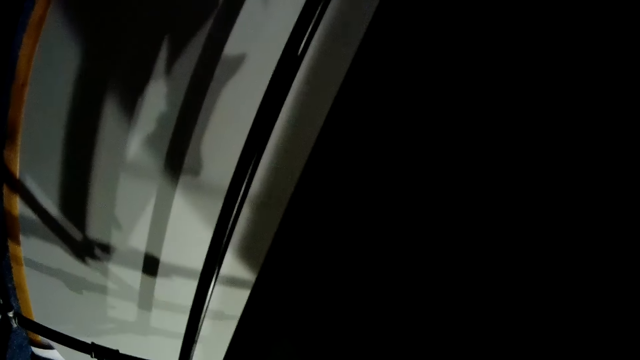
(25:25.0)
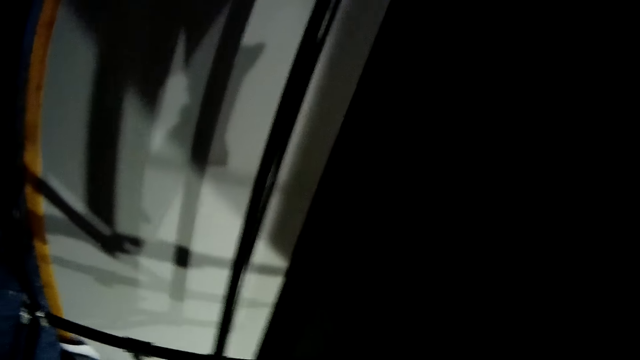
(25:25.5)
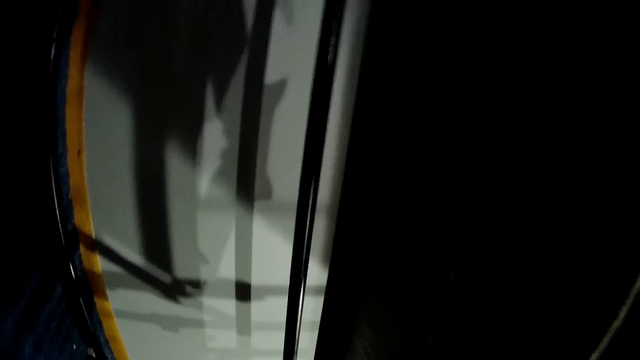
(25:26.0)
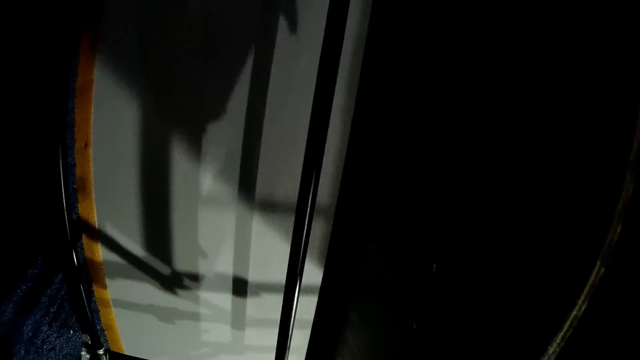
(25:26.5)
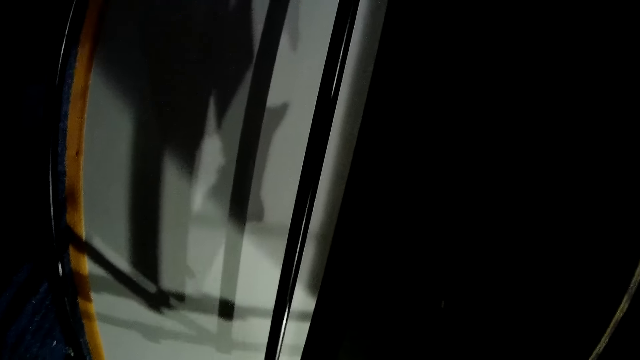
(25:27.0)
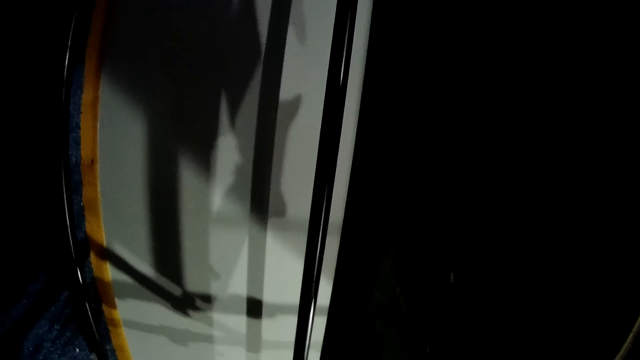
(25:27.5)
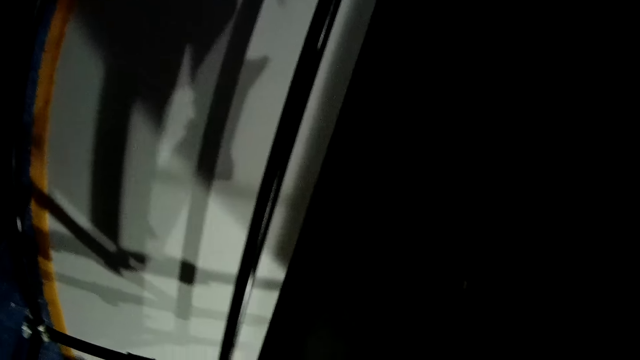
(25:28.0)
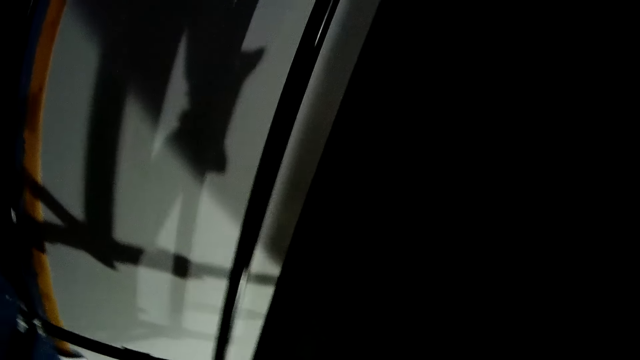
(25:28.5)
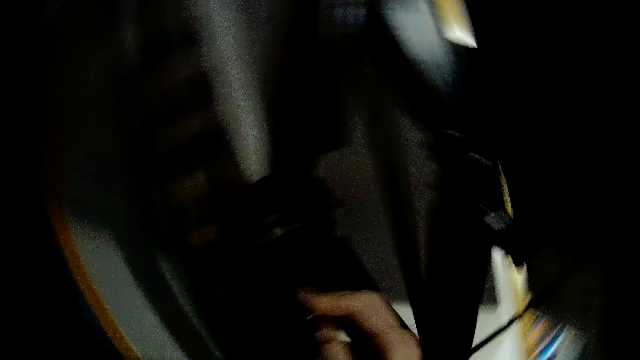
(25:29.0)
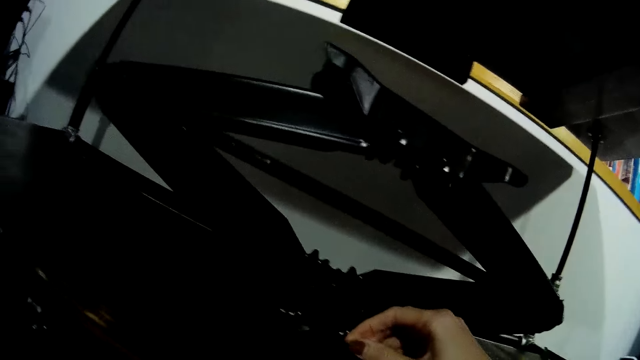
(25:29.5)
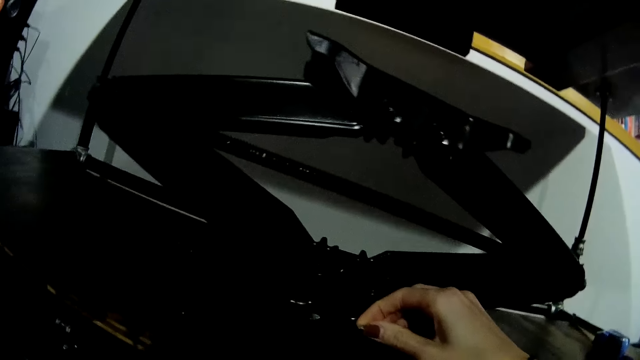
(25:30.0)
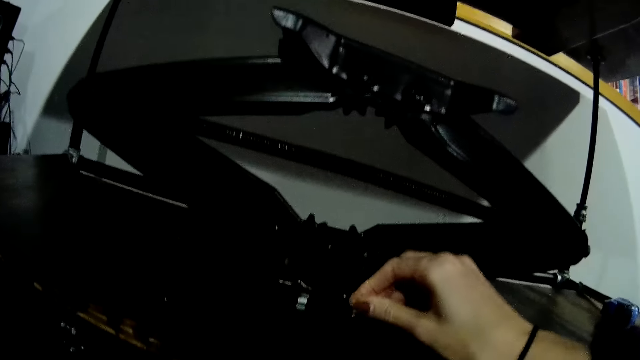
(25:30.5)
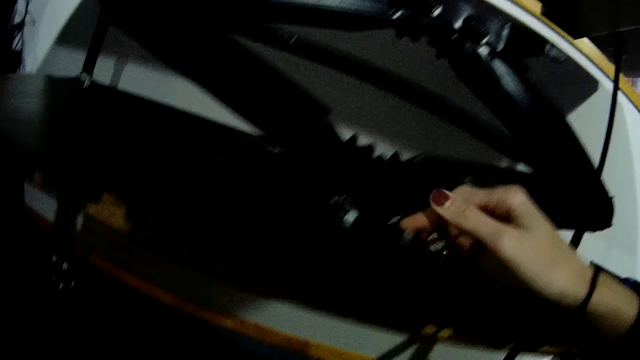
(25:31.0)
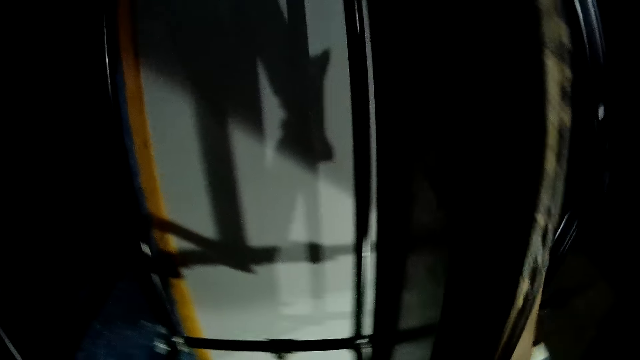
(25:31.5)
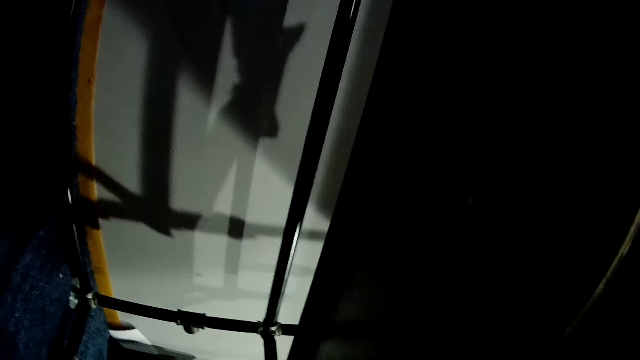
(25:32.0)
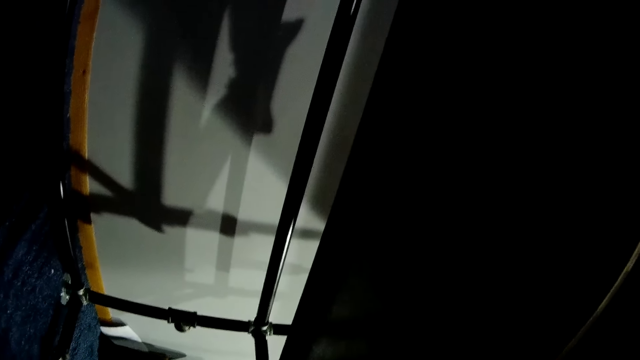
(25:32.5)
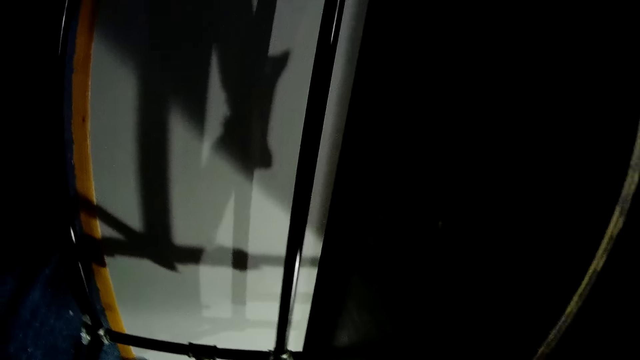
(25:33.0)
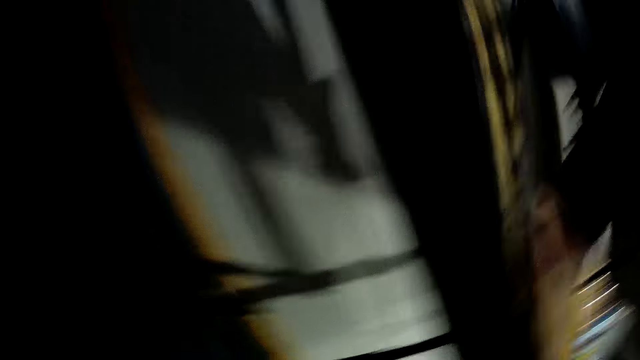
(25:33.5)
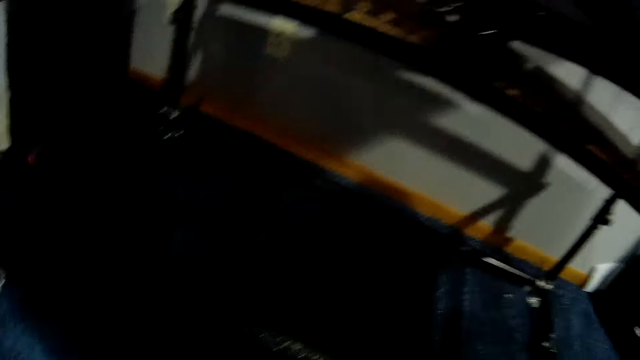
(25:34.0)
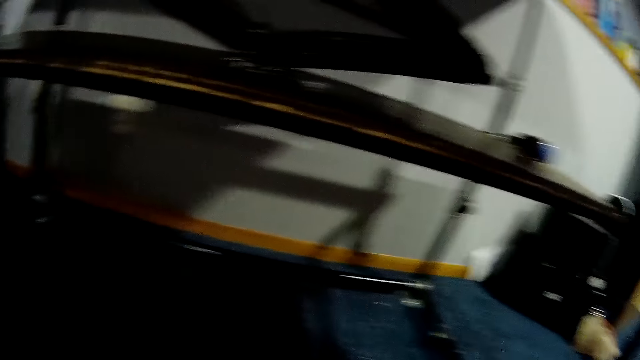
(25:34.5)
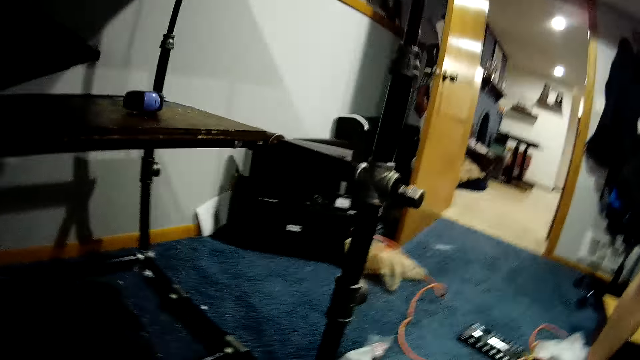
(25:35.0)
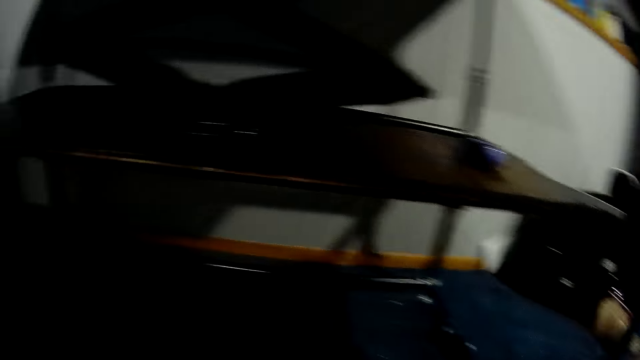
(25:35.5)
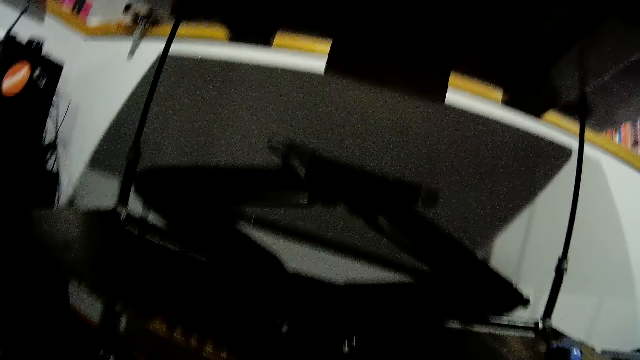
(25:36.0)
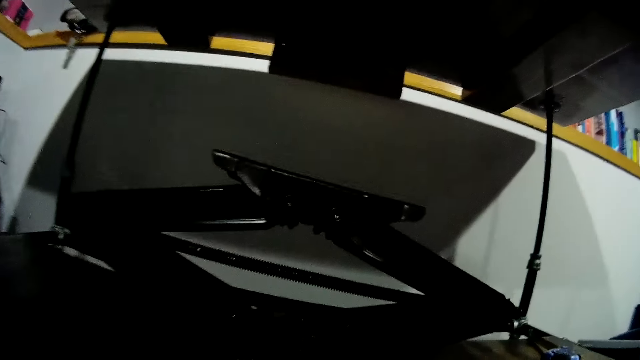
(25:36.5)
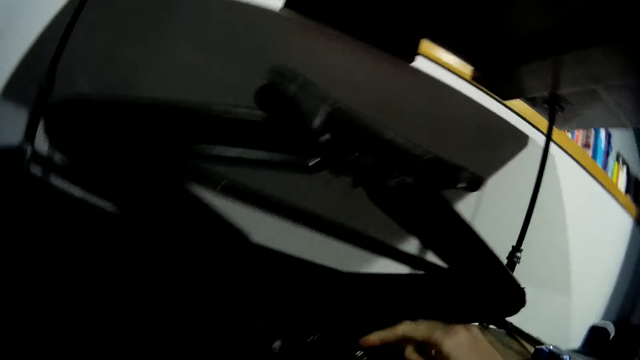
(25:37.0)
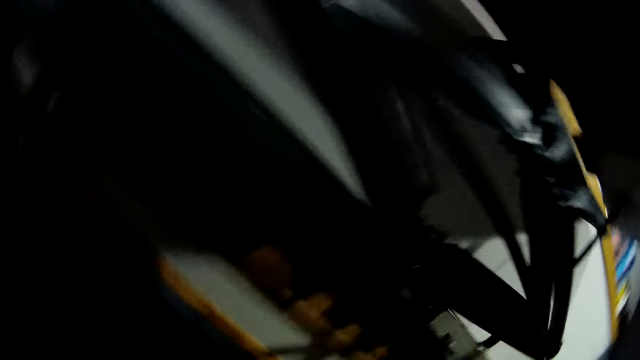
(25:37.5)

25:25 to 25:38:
The camera wearer looks underneath the car lift jack. She holds a nail on the desk. She places a screw in the scissor lift jack with her right hand. She looks underneath the car lift jack. She looks around.

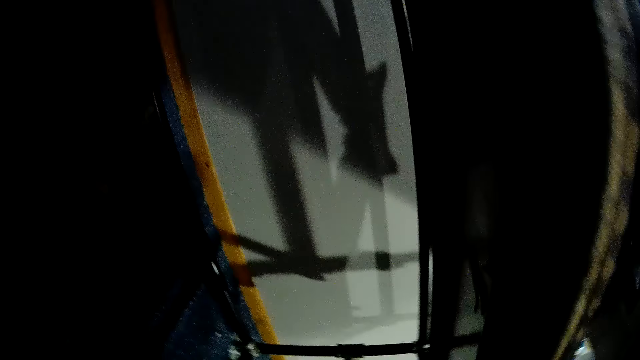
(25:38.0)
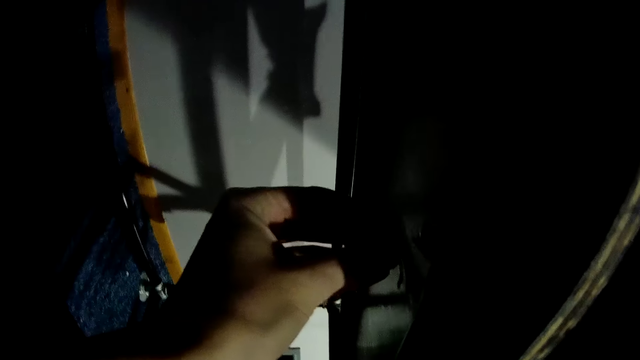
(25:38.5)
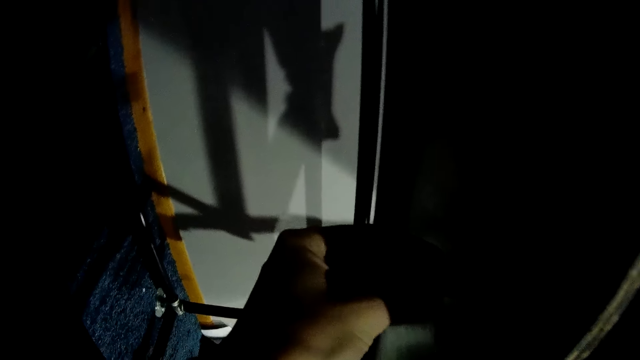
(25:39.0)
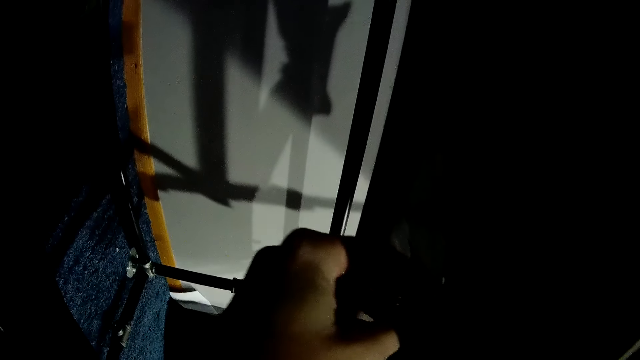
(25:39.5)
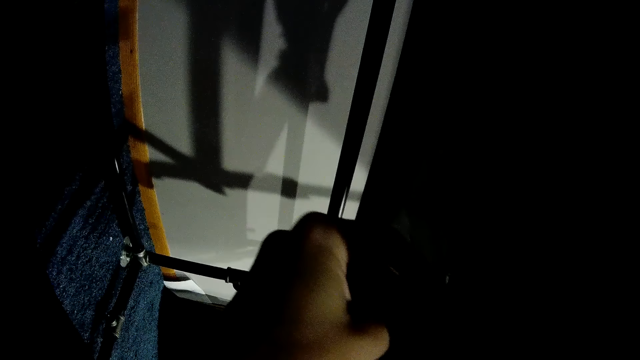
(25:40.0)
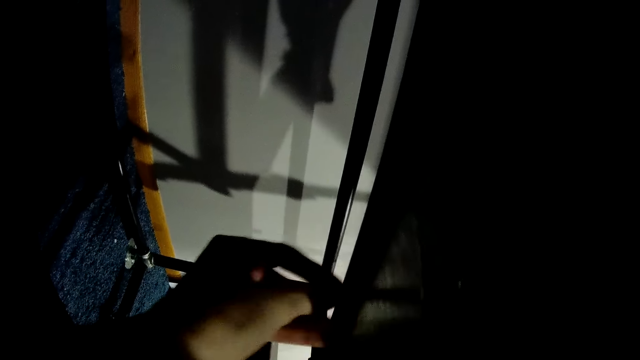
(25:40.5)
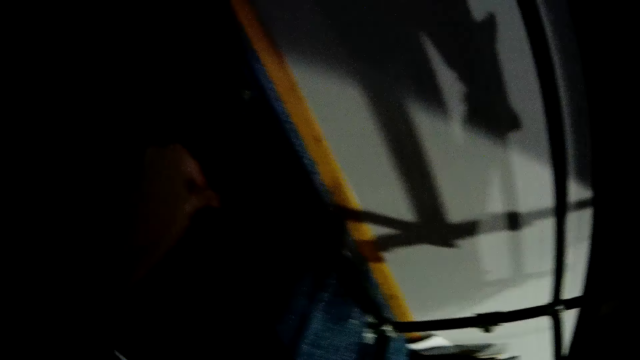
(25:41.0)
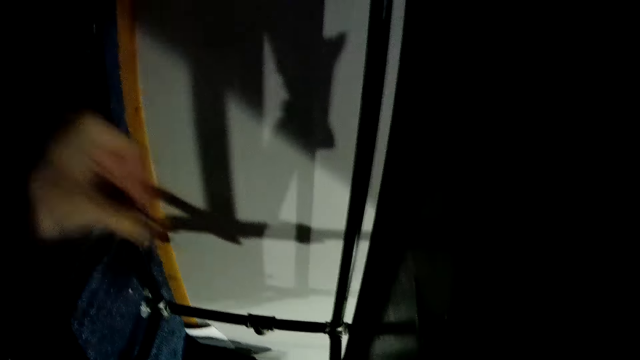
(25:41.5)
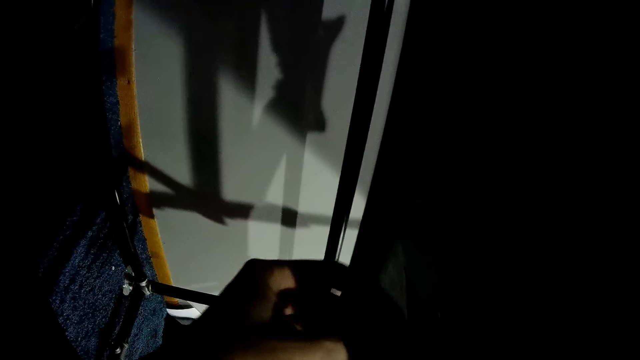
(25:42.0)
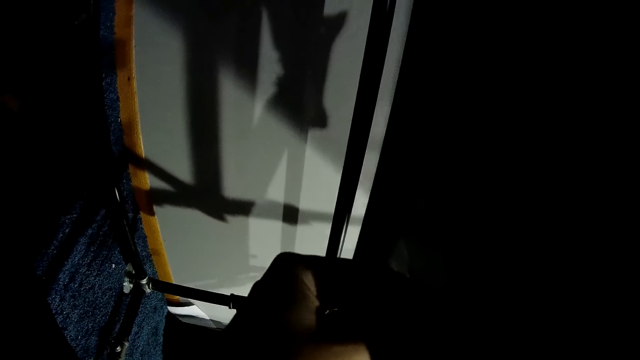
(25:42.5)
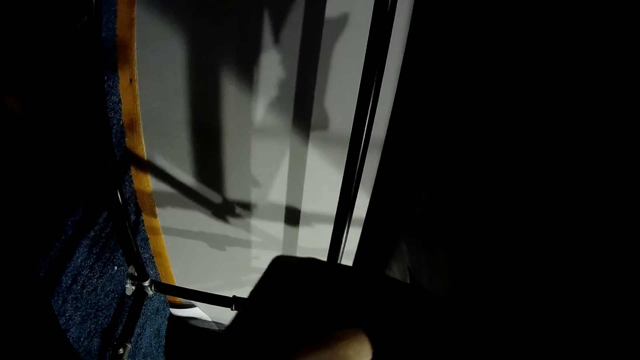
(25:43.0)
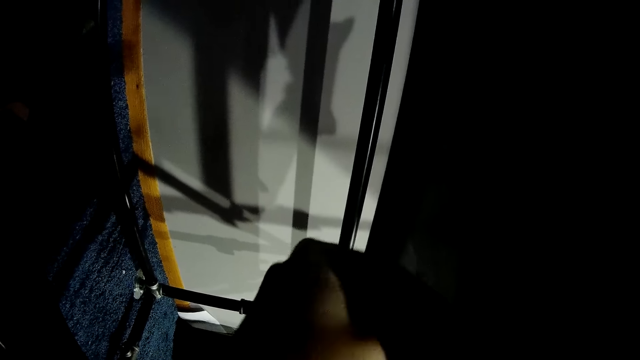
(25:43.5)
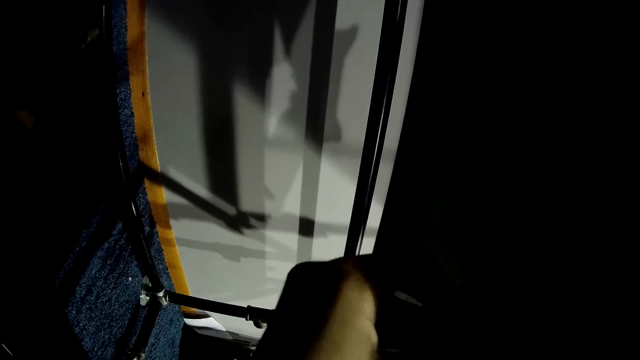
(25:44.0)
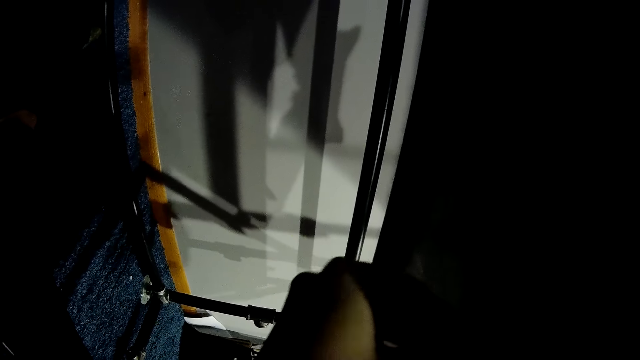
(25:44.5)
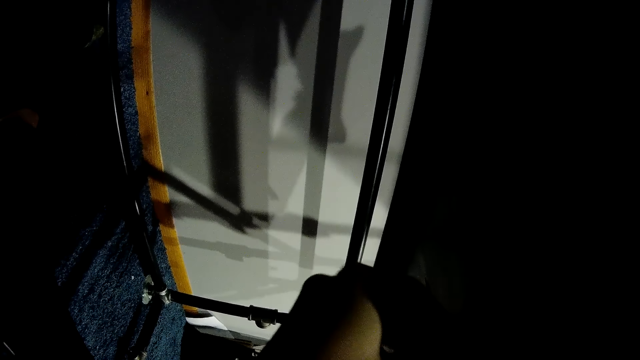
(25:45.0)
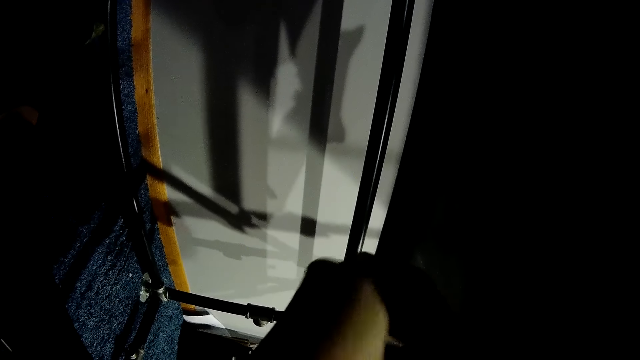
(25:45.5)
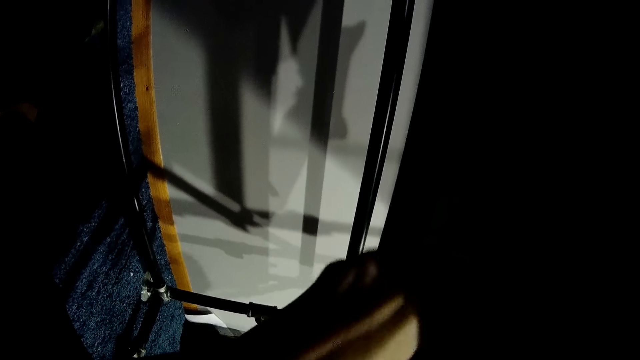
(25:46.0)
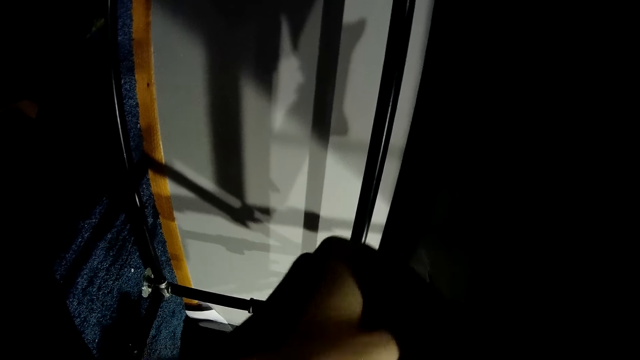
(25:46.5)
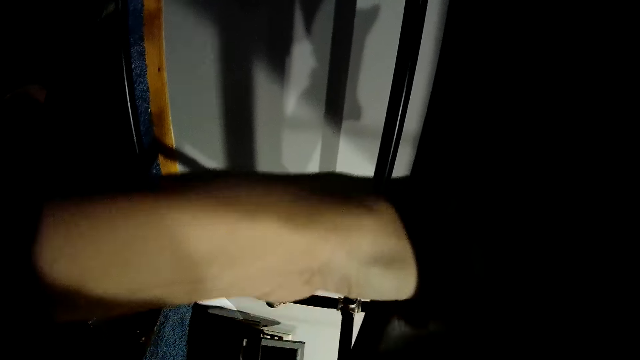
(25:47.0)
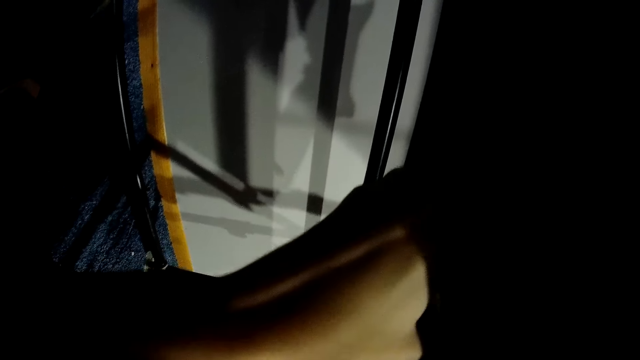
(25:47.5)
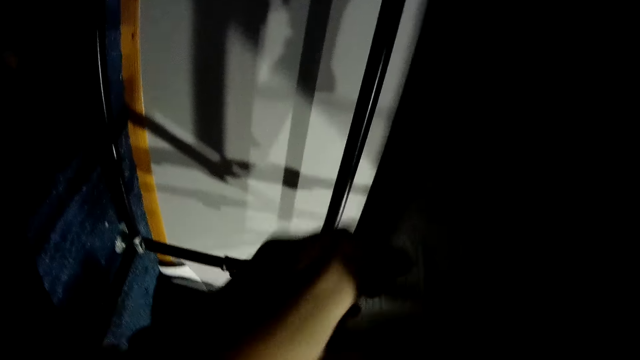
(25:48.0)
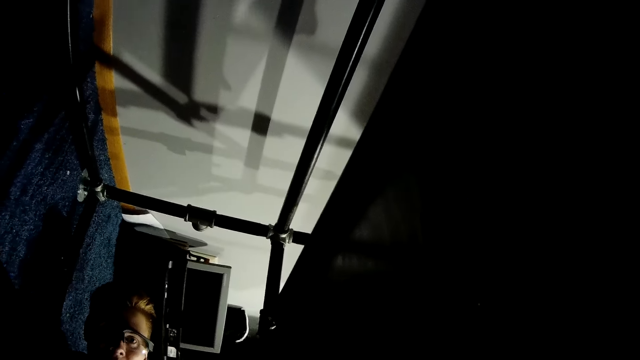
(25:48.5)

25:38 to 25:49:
The camera wearer inserts a screw or nail beneath the wooden slab with her left hand. She removes the nail from the car lift jack. She fixes the nail on the car lift jack.
